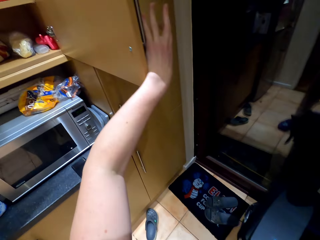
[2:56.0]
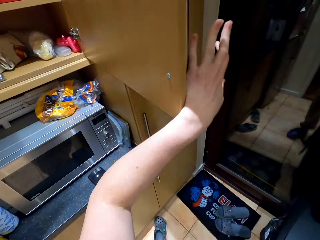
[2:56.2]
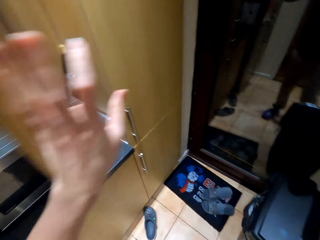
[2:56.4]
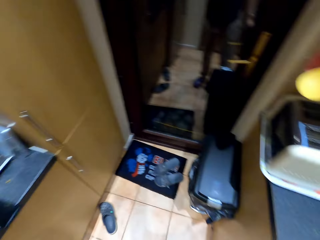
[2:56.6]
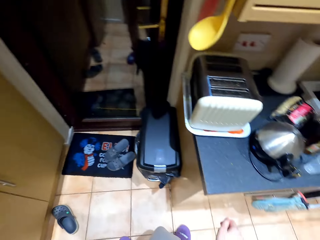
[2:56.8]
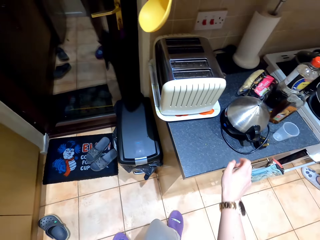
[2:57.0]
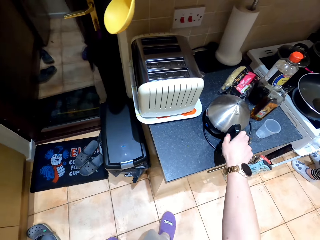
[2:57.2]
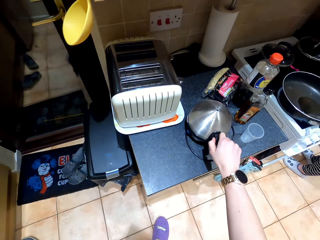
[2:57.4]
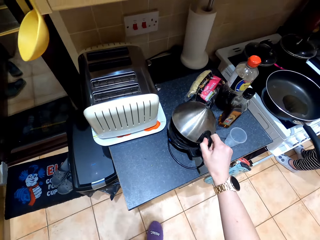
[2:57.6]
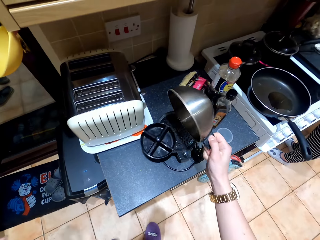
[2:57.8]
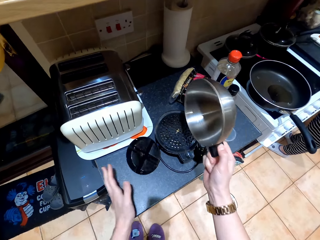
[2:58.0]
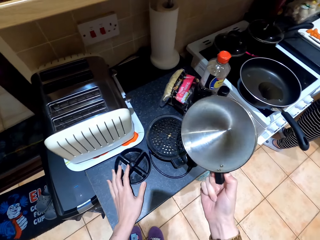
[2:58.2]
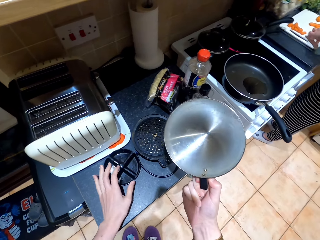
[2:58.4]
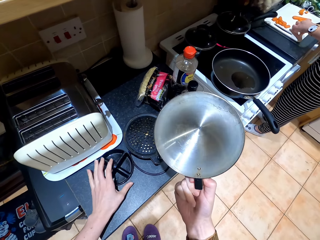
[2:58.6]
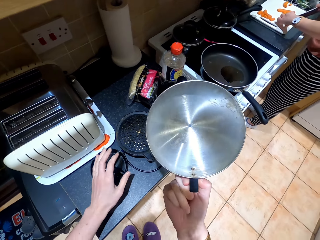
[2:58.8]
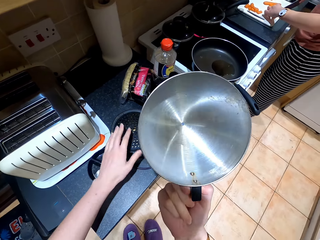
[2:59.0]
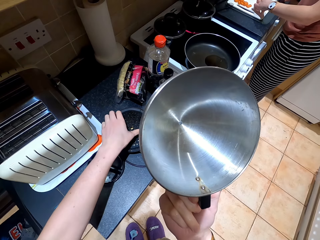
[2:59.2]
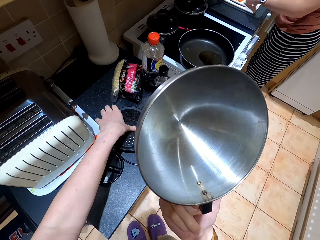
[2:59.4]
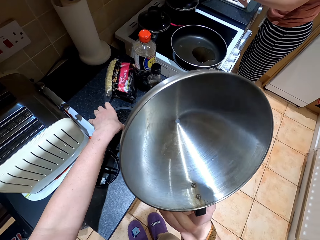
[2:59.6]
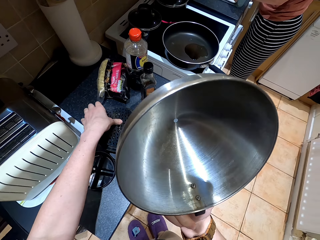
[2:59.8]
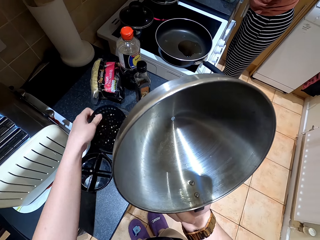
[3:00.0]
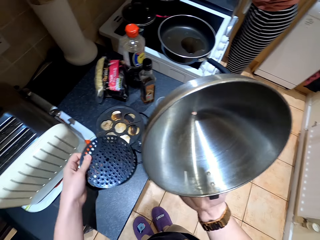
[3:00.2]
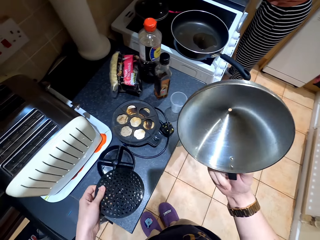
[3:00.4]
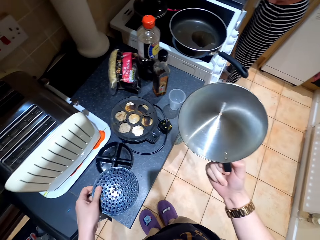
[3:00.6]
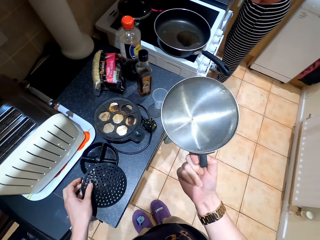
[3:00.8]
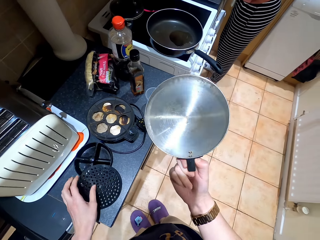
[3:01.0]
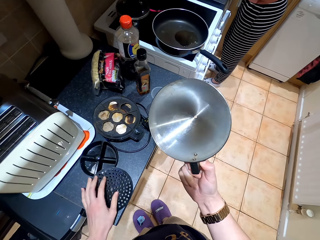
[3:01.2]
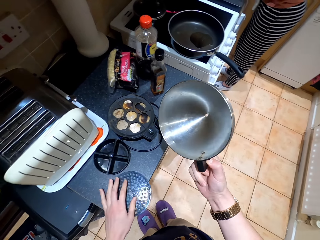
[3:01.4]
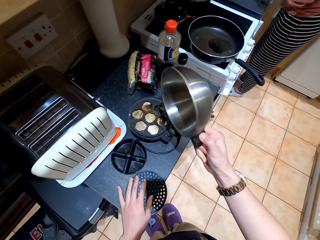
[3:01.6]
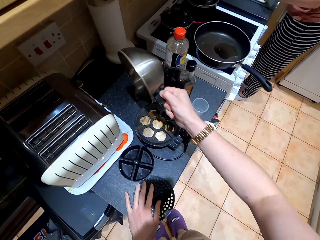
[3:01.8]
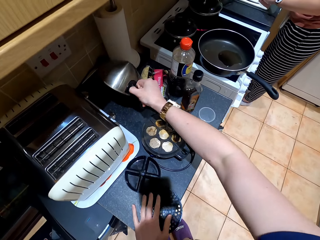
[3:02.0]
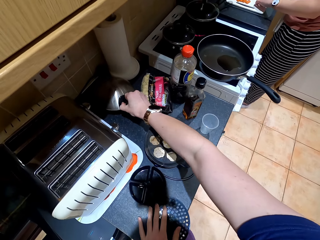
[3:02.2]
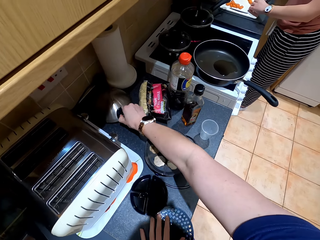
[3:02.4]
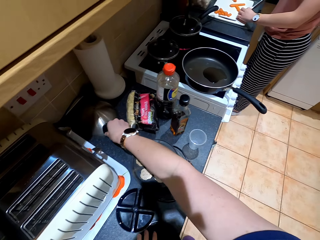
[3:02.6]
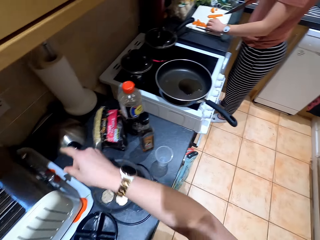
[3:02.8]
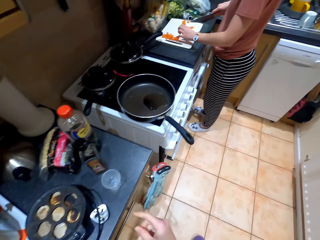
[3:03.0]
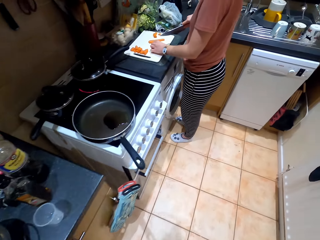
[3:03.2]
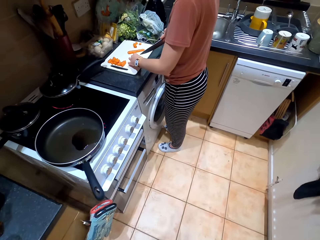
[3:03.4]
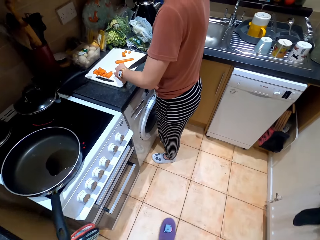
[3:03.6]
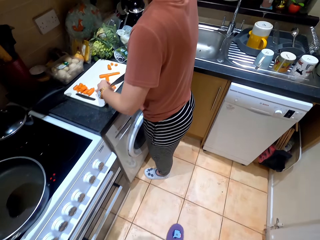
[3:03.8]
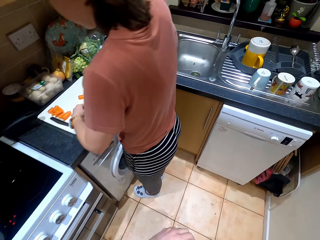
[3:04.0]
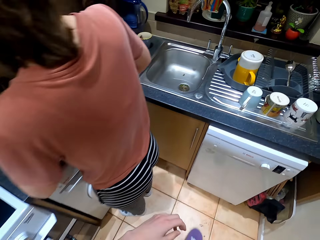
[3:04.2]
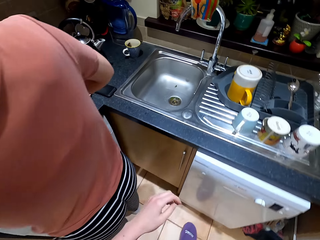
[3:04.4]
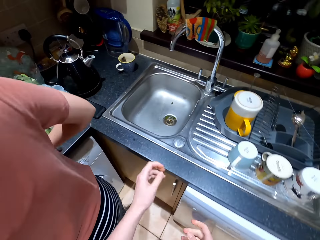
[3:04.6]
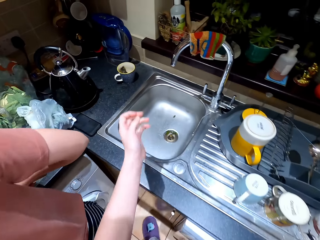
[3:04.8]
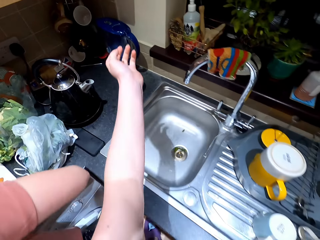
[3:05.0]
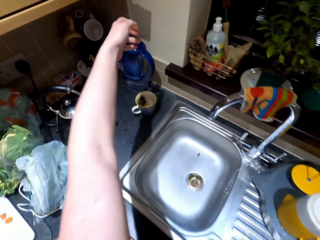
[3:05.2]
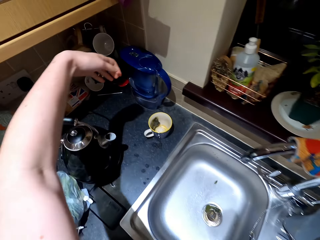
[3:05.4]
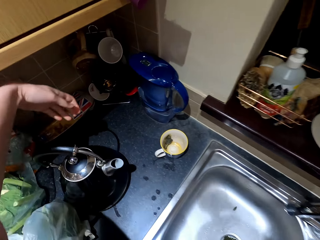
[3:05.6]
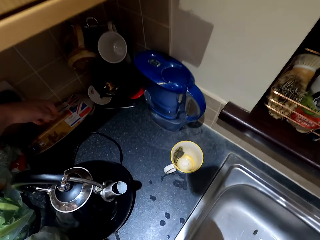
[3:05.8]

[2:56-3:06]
The camera wearer closes the cabinet. They lift the egg cooker cover from the kitchen counter. They hold a poaching tray with a hand. They lift a lid with a hand. They place the egg cooker cover on the cabinet. They walk around the kitchen.

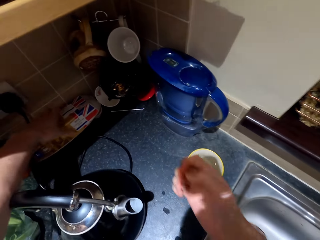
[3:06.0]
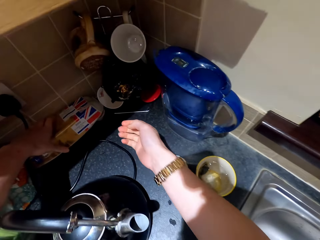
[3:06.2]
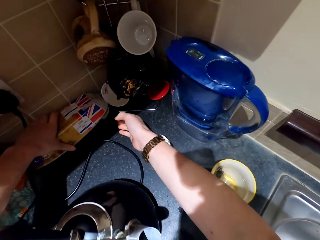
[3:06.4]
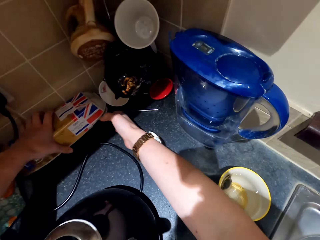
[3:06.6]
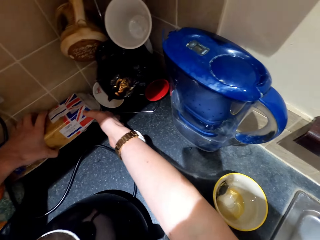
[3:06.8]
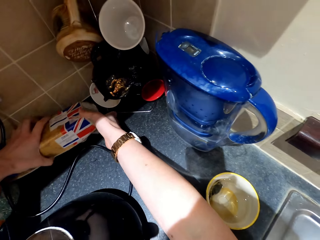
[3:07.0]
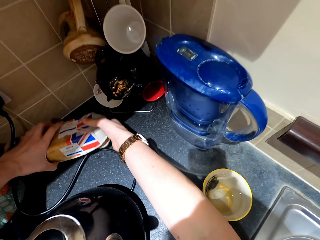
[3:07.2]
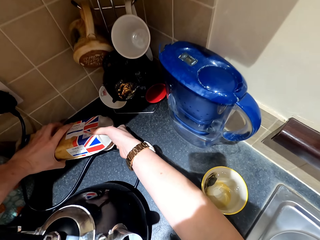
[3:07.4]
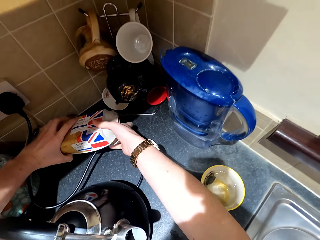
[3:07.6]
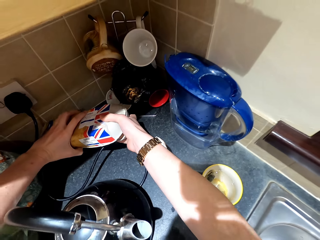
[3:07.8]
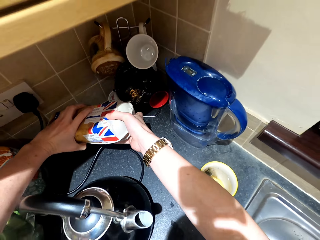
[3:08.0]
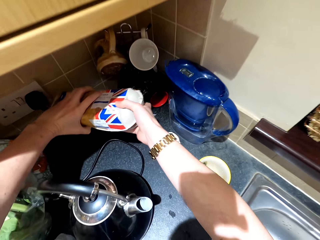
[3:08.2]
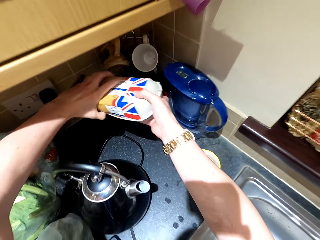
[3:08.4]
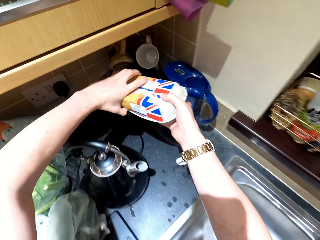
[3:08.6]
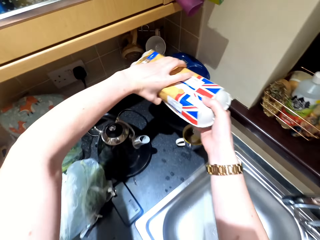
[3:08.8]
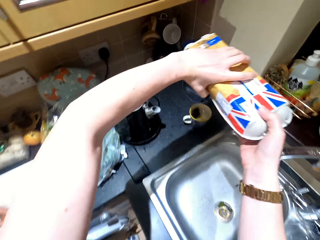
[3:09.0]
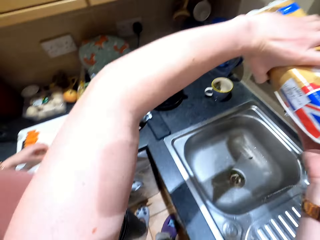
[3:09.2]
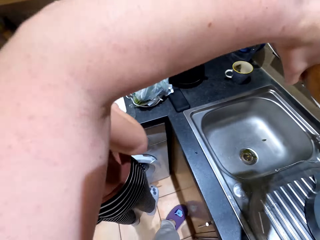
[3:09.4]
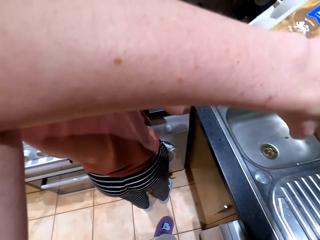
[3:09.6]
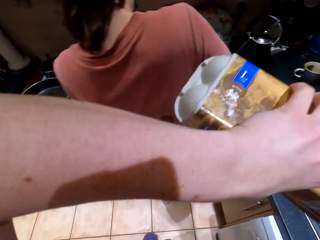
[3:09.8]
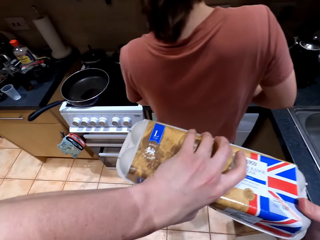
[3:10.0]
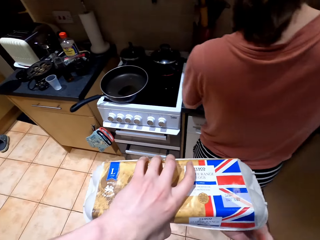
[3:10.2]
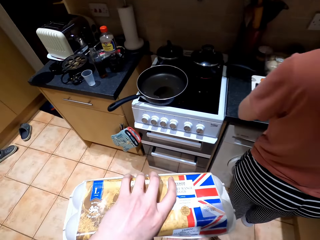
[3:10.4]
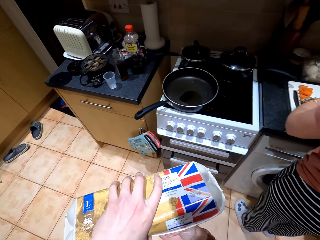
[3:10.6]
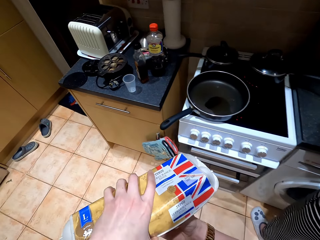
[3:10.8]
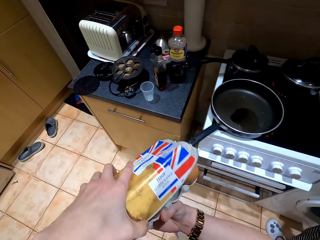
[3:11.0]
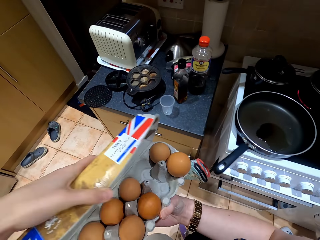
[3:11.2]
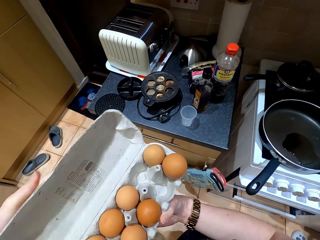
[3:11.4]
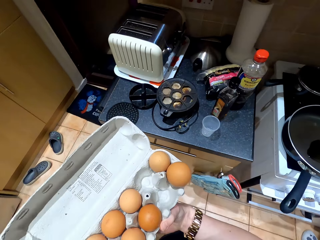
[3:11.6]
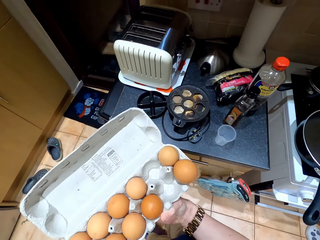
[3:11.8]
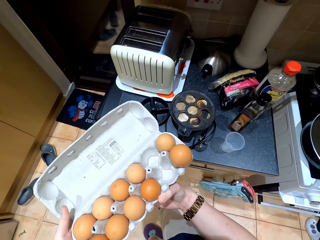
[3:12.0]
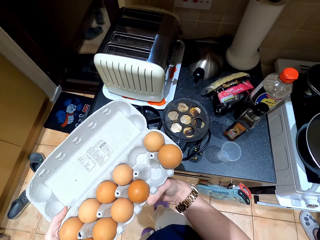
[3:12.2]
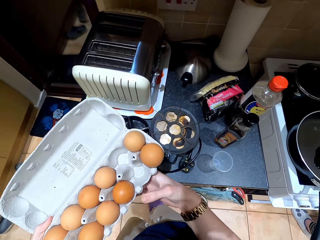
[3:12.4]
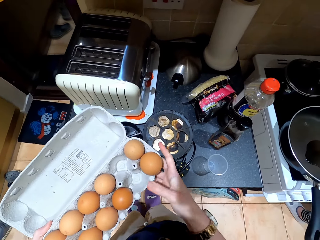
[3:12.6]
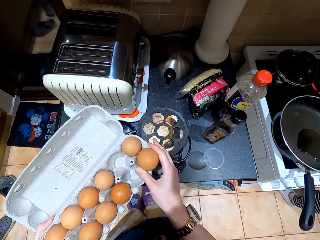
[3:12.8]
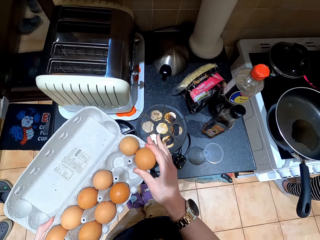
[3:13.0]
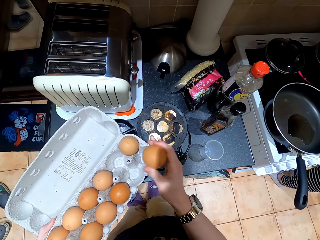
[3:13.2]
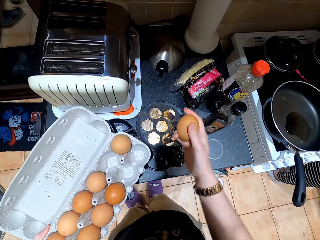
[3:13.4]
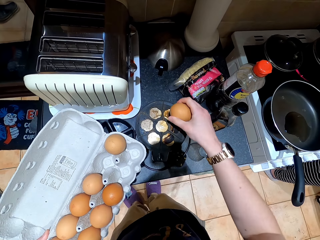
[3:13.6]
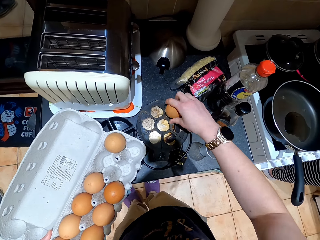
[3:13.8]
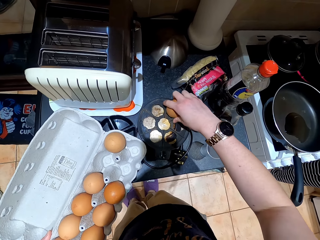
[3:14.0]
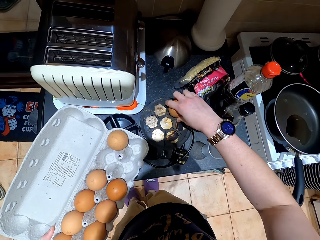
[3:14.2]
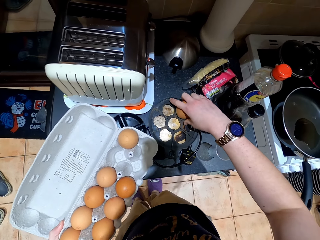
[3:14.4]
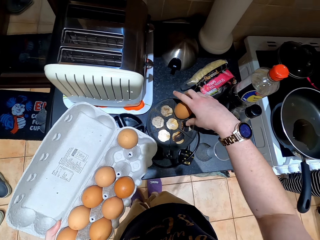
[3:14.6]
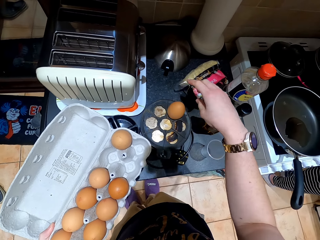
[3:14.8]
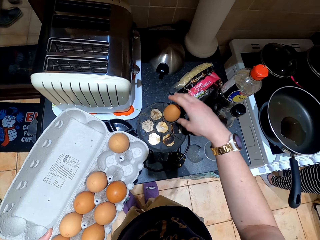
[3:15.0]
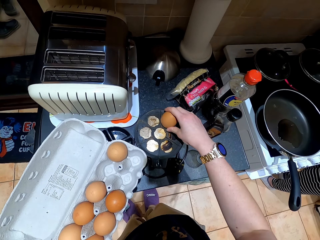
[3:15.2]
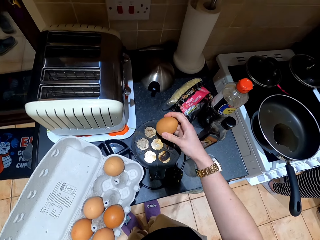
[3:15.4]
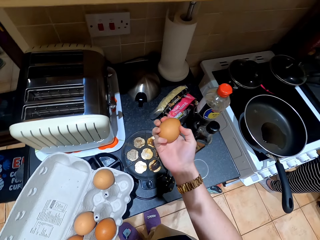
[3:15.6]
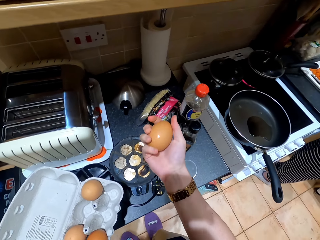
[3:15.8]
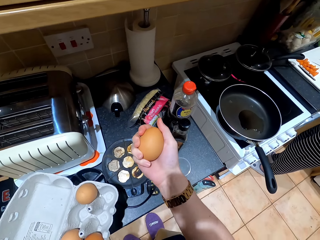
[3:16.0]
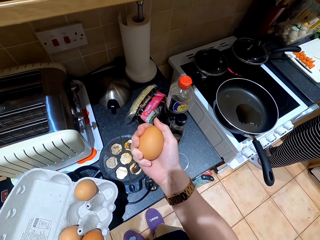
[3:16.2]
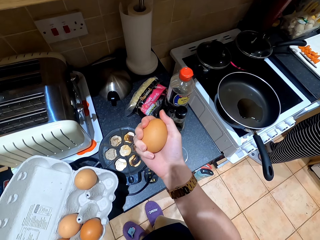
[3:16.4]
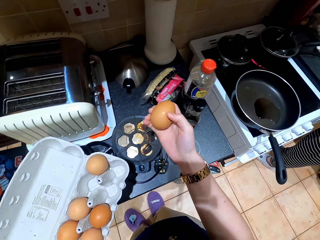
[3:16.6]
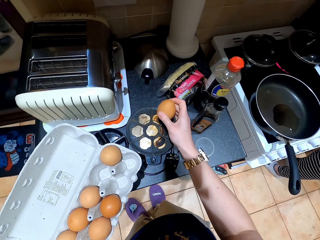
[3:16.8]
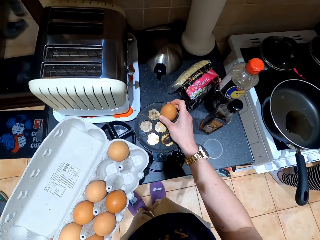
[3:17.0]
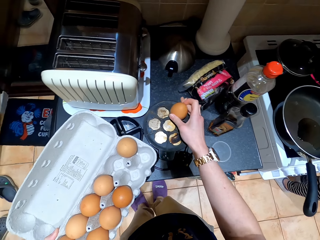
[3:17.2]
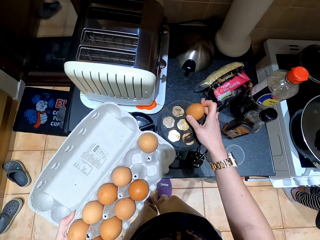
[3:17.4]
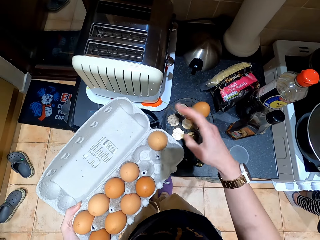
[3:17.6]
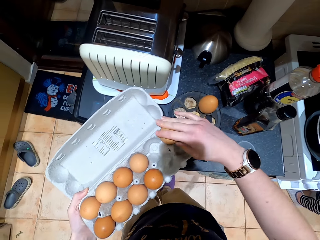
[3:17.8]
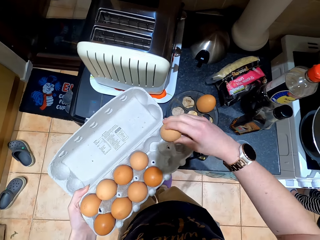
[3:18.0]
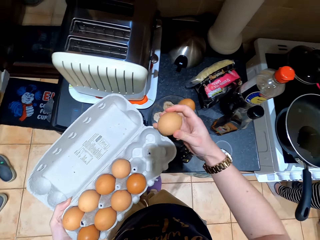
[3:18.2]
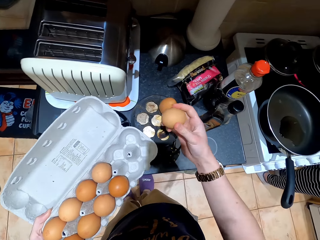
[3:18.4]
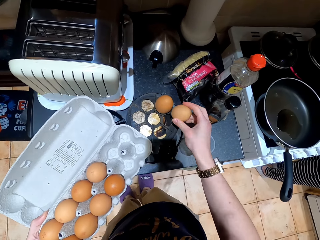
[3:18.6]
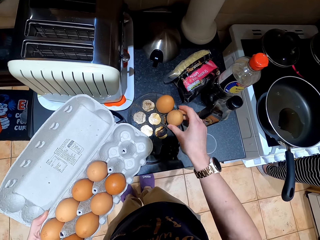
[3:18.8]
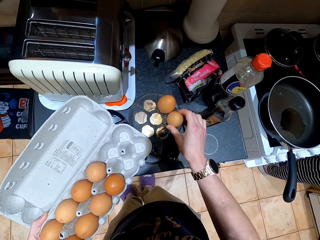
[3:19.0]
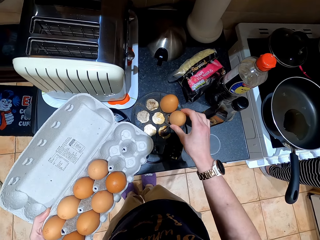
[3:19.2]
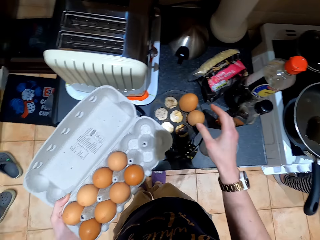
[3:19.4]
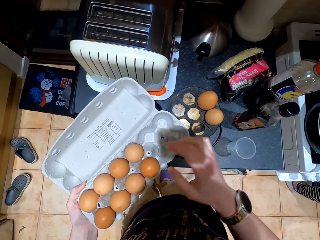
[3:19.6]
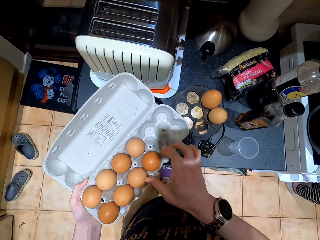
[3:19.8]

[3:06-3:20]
The camera wearer picks a tray of eggs from the kitchen counter. They converse with a woman. They walk around the kitchen. They open the tray with a hand. They pick an egg with a hand from the tray. They place the egg on a boiling tray on the kitchen counter. They converse with the woman. They lift the egg from the boiling tray. They hold the egg. They place the egg on the boiling tray. They pick an egg with a hand from the tray. They place the egg on the boiling tray.
